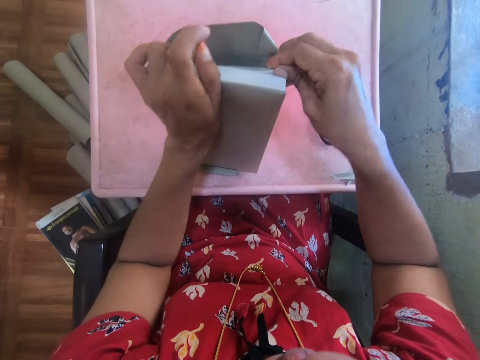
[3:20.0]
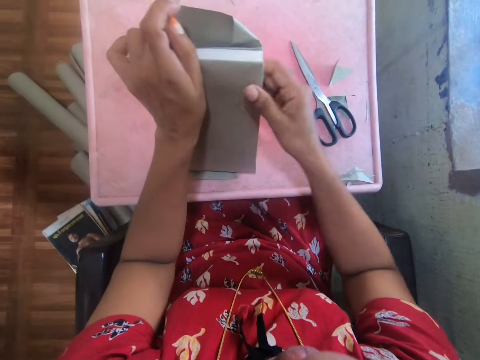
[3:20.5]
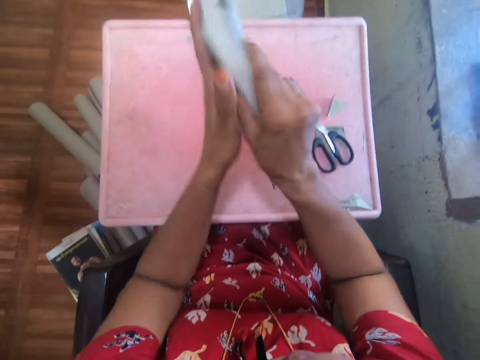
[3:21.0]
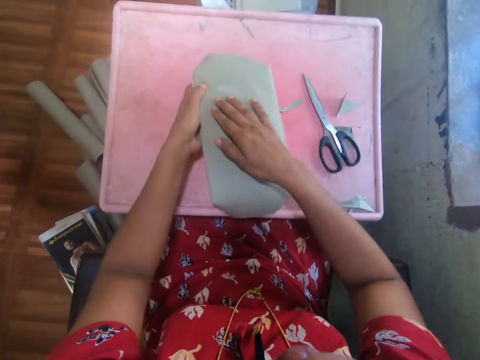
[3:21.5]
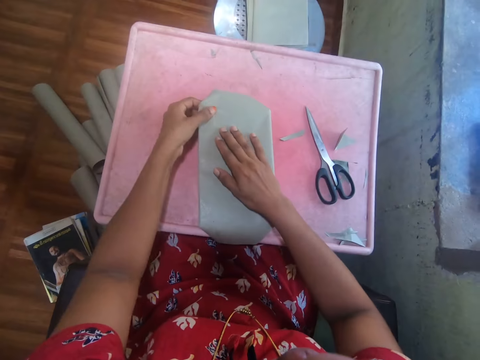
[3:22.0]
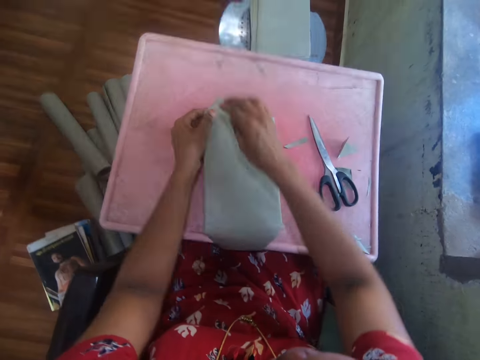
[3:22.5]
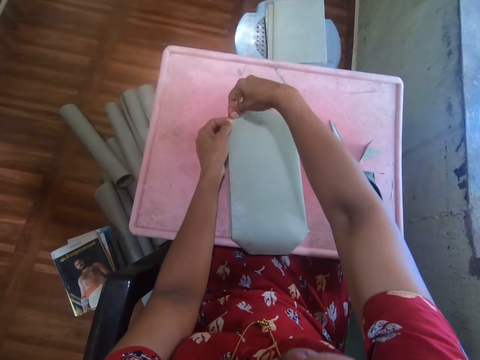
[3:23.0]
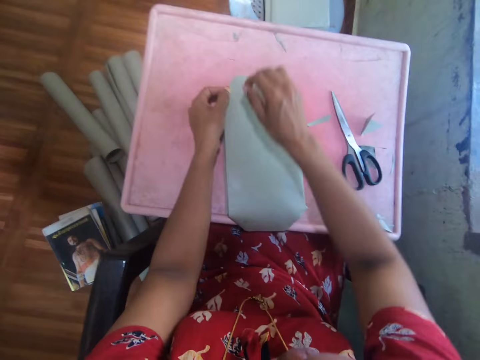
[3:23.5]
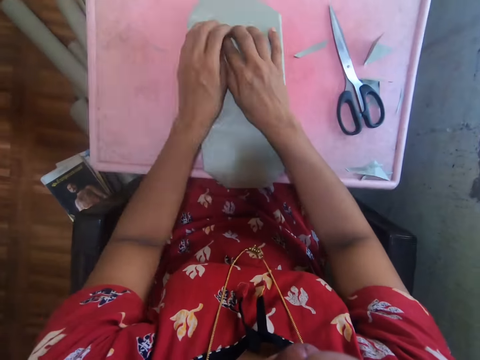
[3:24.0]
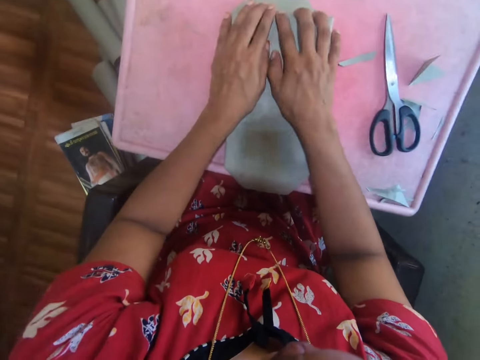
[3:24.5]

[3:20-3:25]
The camera wearer turns the book with the right hand. They cover the book with a Manilla paper. They straighten the Manilla with the left hand.

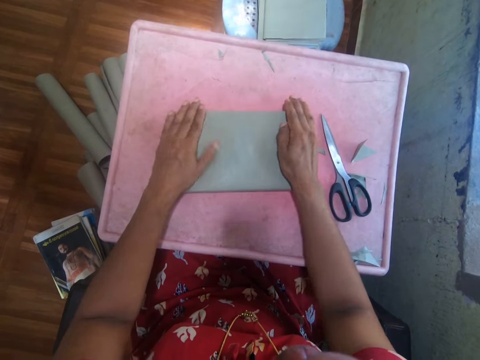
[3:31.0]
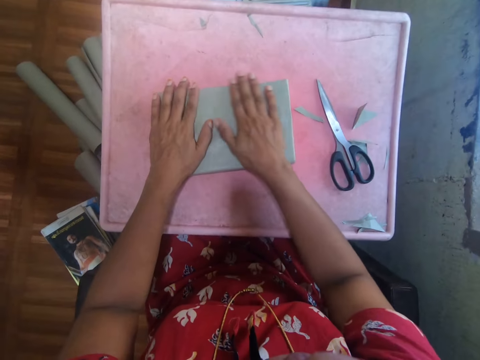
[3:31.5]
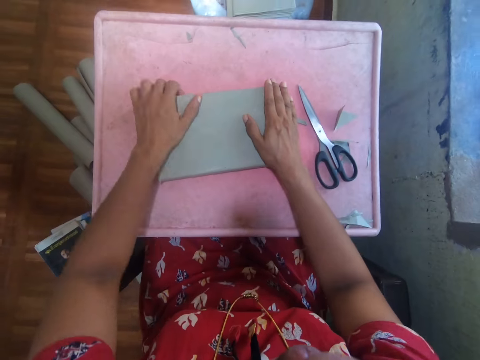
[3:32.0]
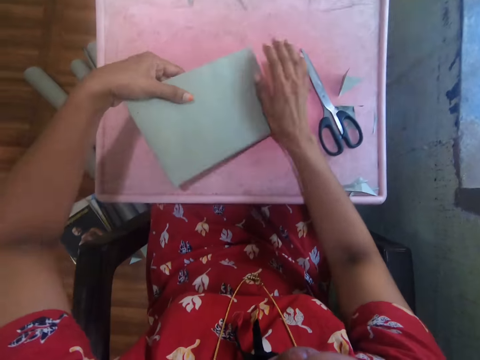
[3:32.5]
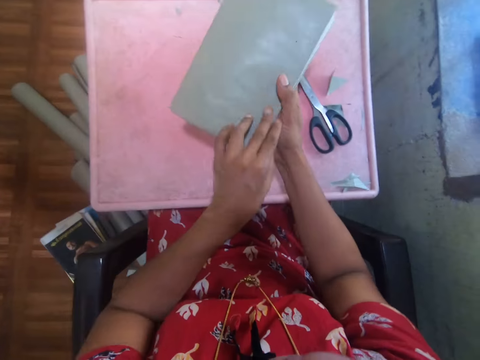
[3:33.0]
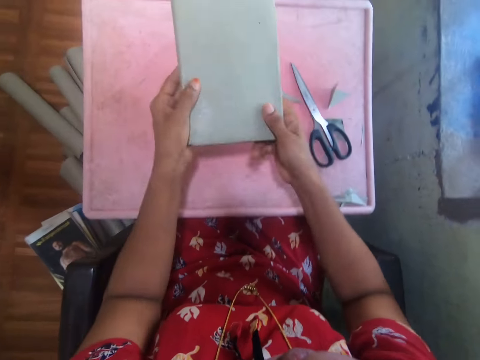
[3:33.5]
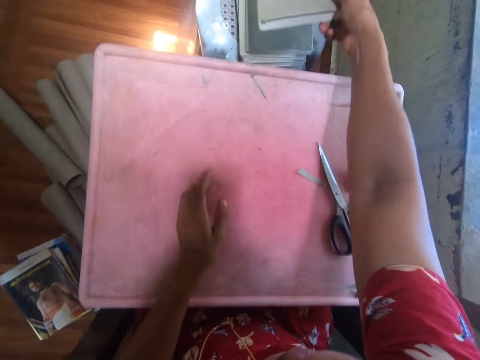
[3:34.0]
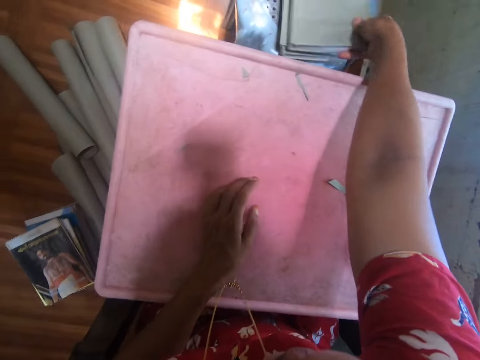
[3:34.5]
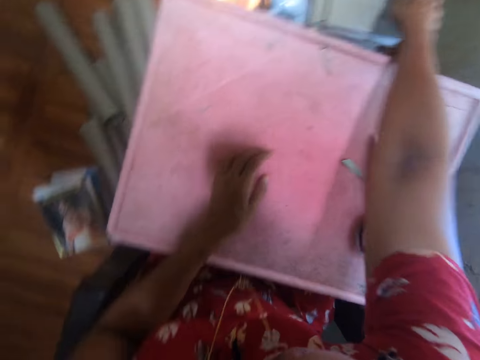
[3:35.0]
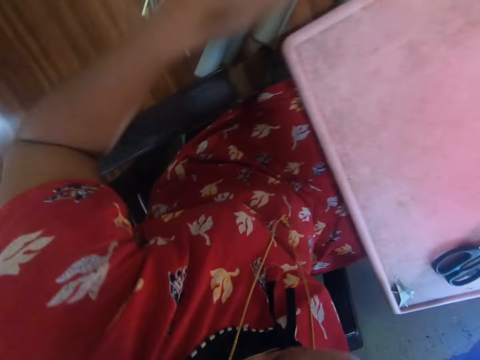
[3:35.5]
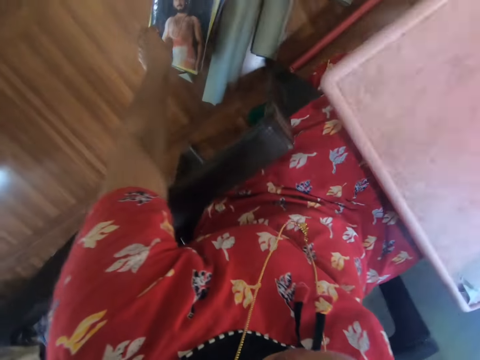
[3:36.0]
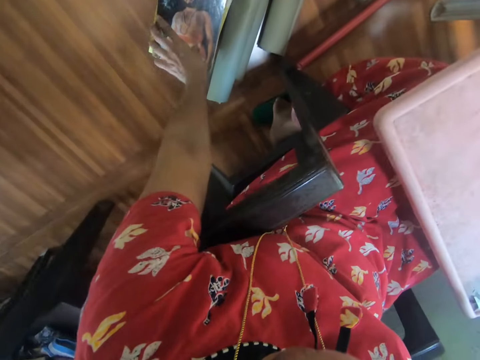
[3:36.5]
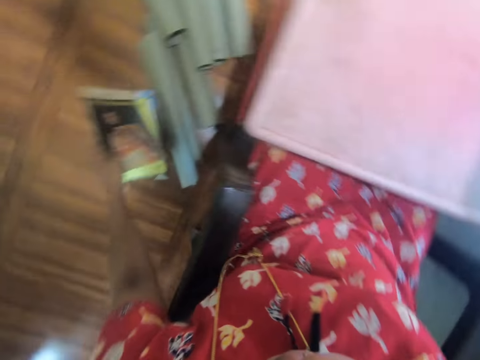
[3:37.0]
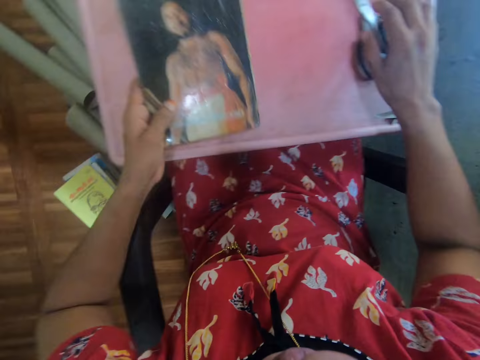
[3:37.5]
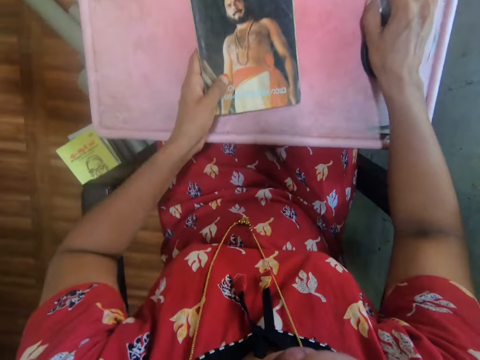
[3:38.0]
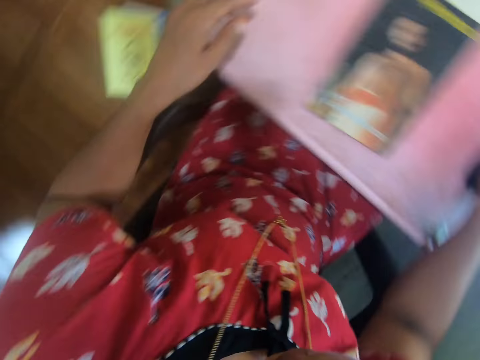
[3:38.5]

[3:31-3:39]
The camera wearer presses the book on the table. They smoothen the Manilla with both hands. They turn the book with the left hand. They put the book on a pile of books on the chair. They pick up the book with the left hand. They hold scissors on the table. They put the book on the table.

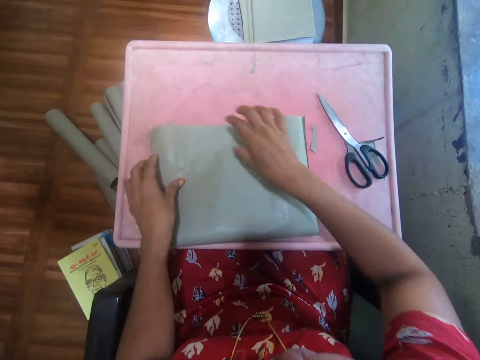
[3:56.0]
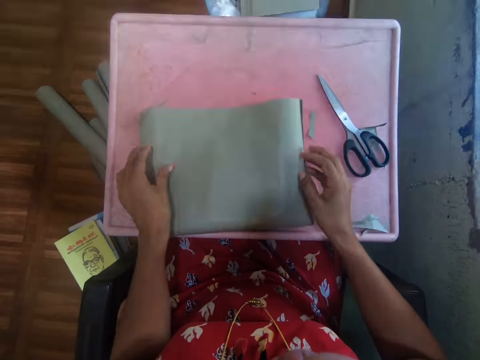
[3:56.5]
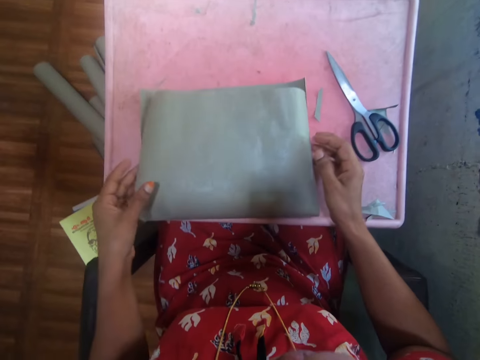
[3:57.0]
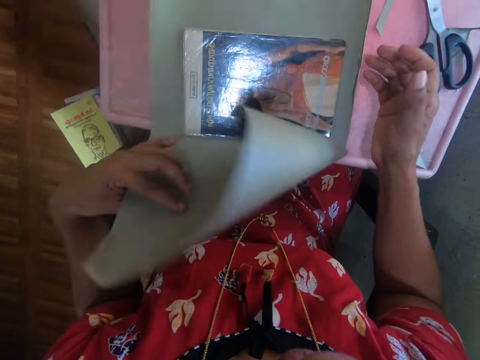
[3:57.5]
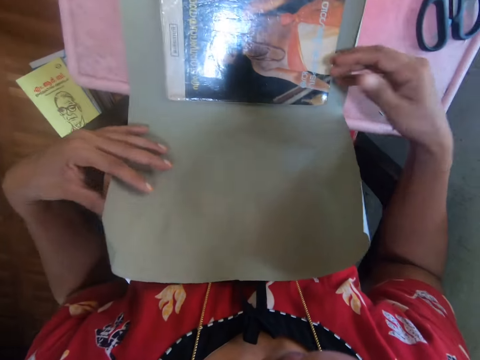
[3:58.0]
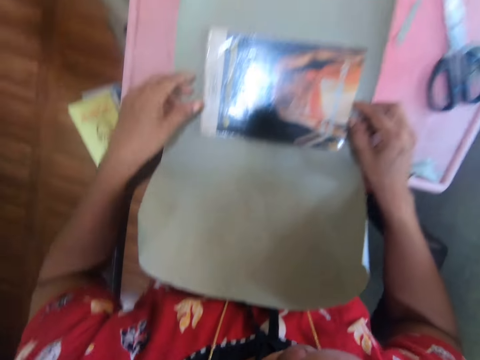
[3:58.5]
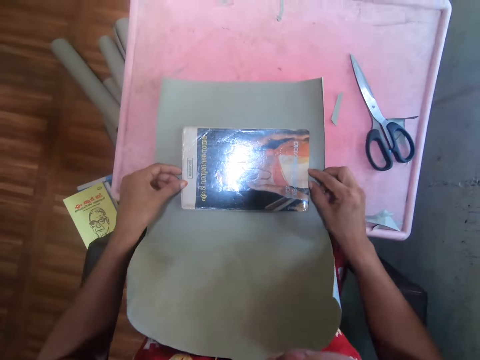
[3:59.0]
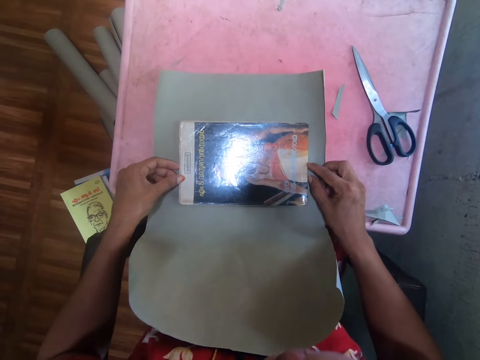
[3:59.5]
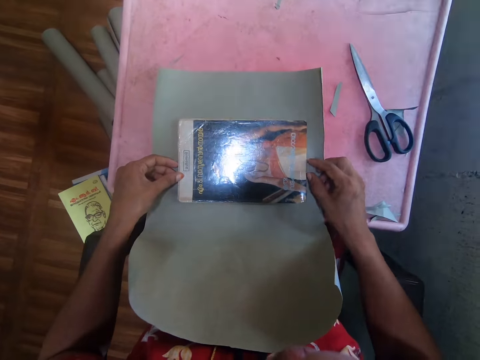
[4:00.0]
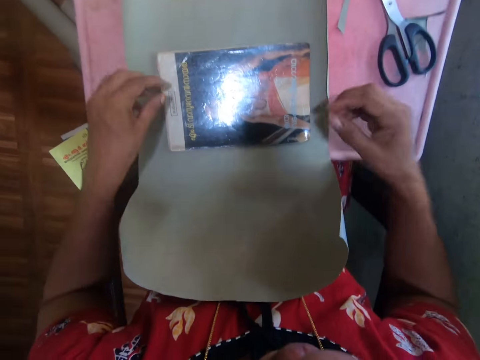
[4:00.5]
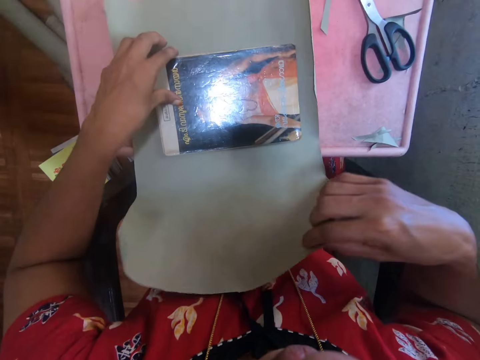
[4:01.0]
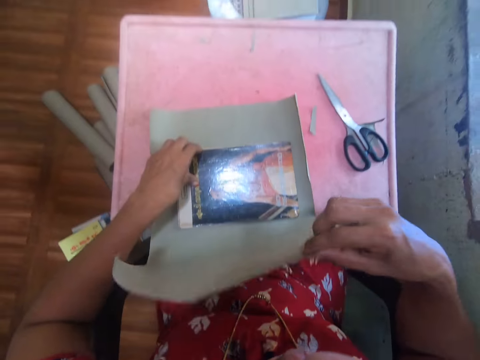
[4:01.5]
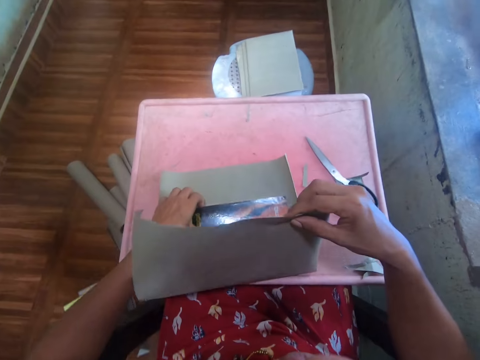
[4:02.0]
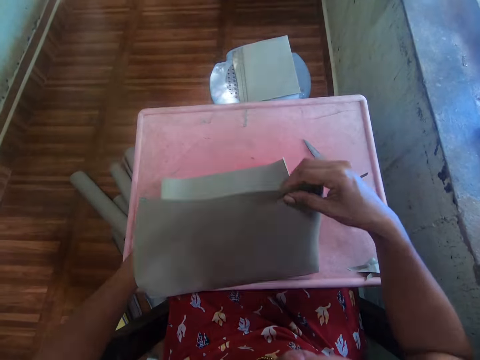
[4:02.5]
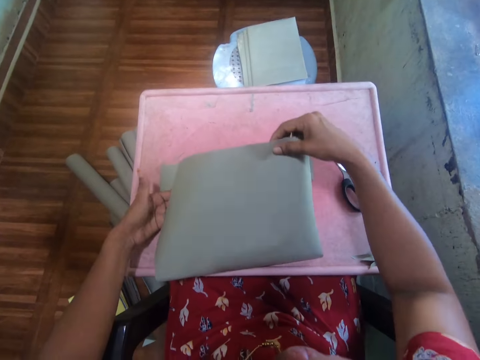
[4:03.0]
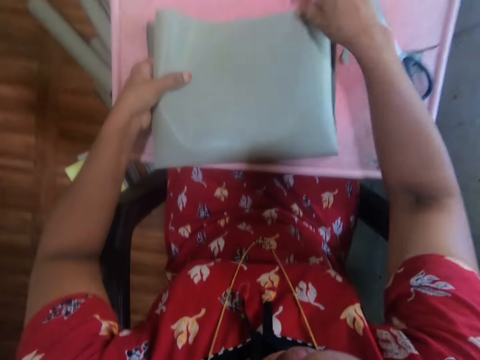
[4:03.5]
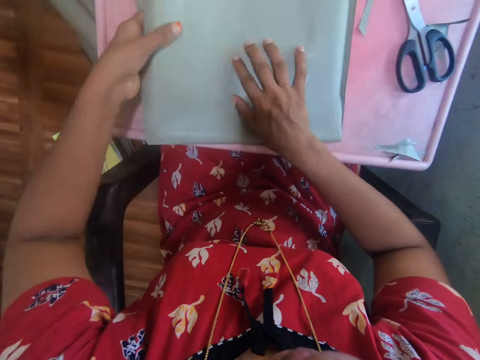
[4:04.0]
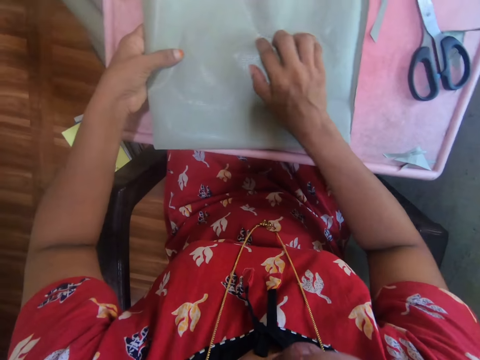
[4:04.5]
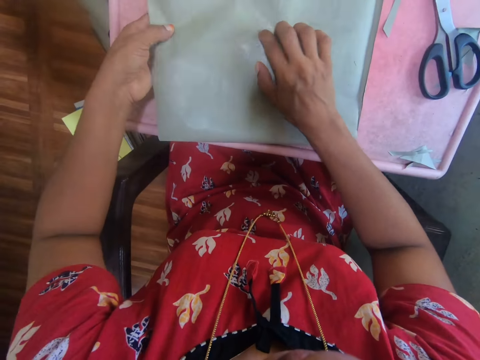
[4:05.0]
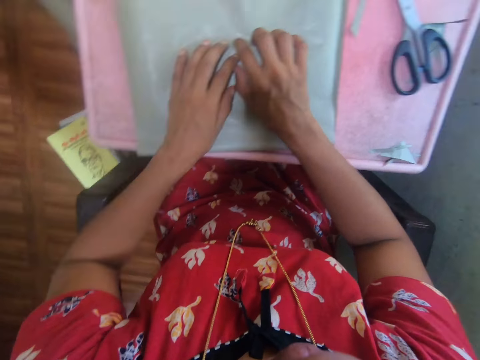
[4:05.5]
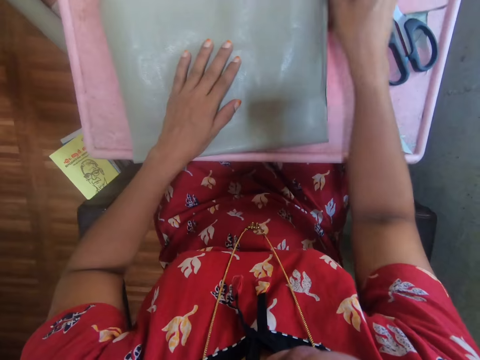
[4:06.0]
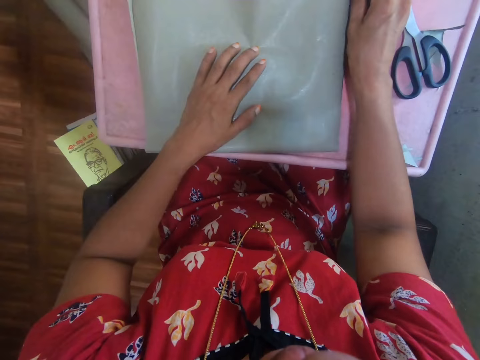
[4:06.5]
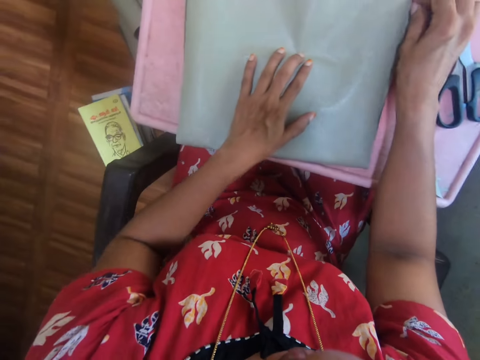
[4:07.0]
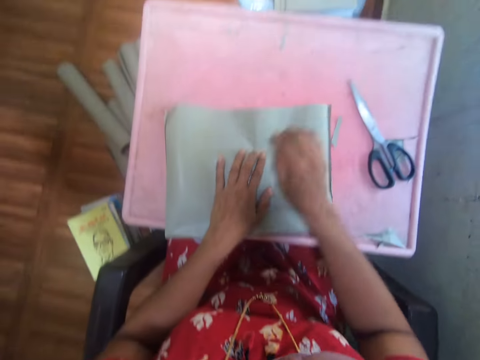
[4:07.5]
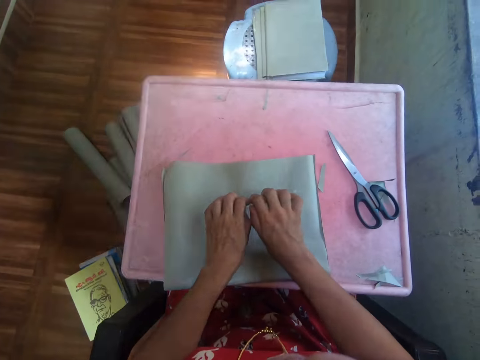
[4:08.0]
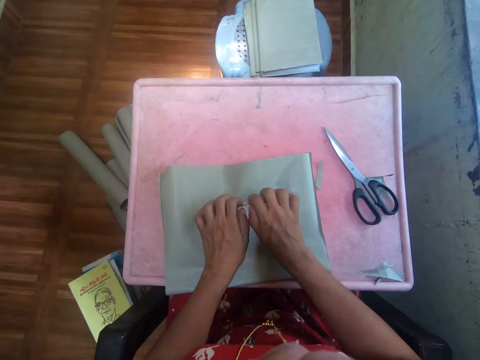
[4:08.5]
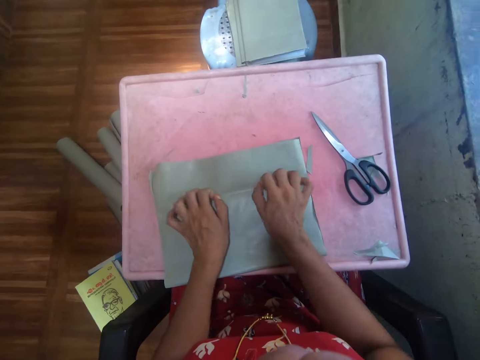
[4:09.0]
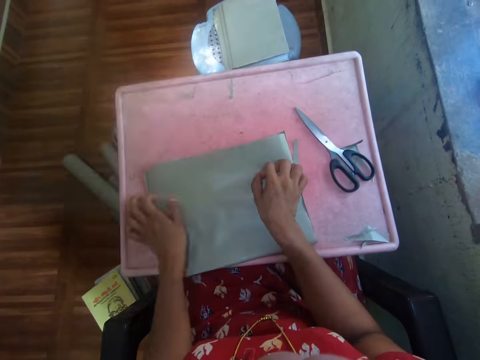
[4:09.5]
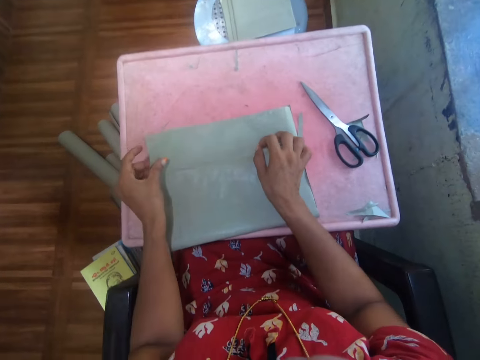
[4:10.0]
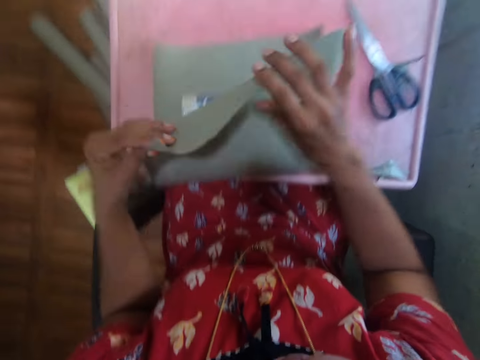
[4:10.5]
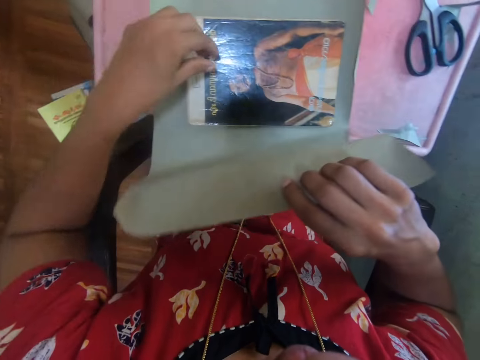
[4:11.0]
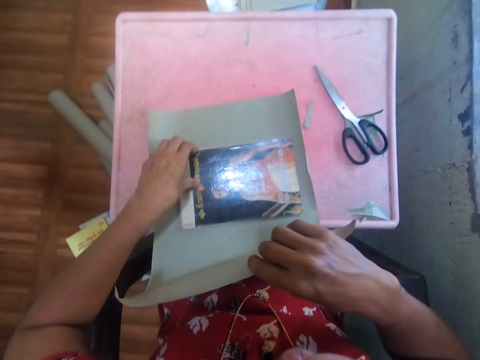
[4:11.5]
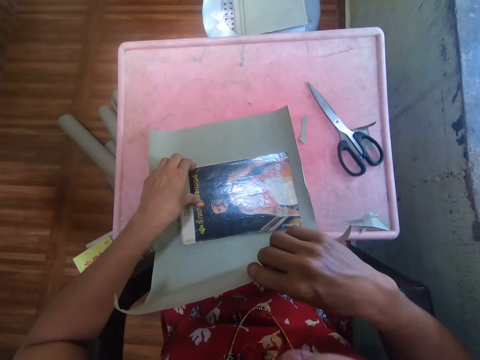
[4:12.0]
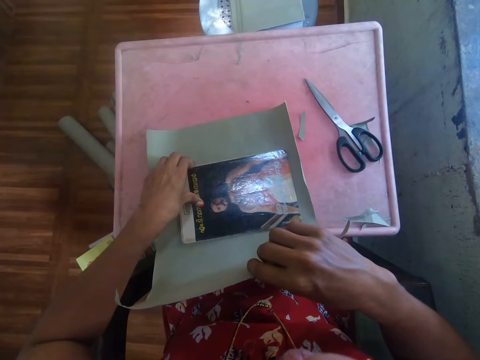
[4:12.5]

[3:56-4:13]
The camera wearer turns a Manilla paper. They pull the Manilla with the left hand. They hold the book edge with both hands on the table. They turn the Manilla paper. They cover the book with the Manilla paper. They hold the Manilla paper on the book. They touch the book on the Manilla paper. They press the Manilla paper on the book. They turn the Manilla paper. They pull the Manilla paper with the left hand. They hold the book on the table.
